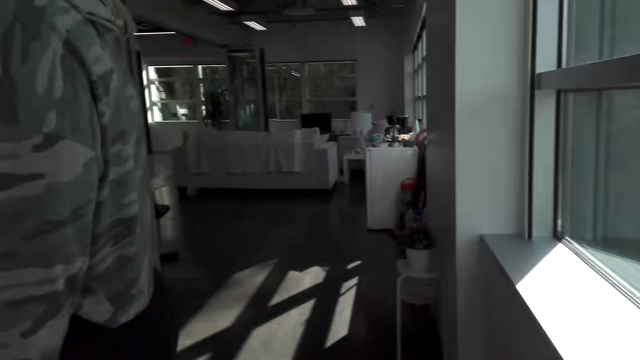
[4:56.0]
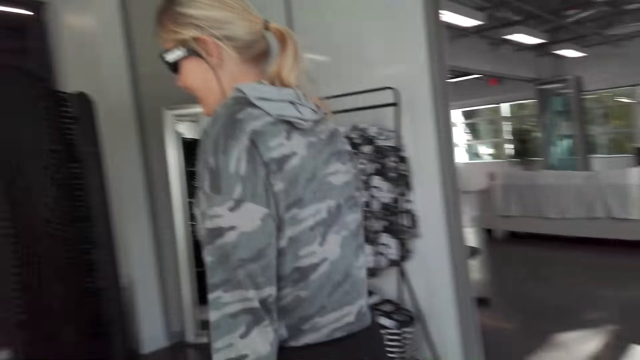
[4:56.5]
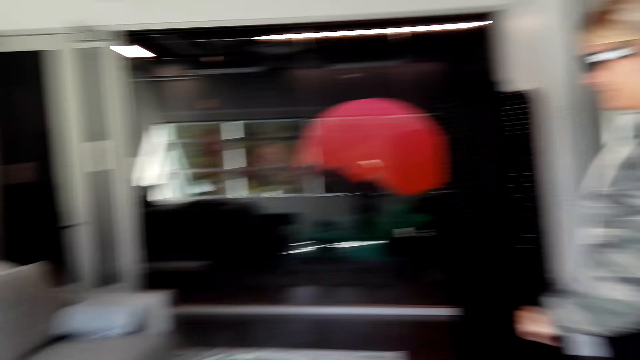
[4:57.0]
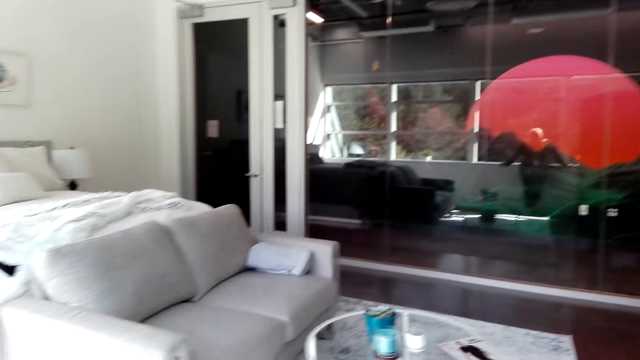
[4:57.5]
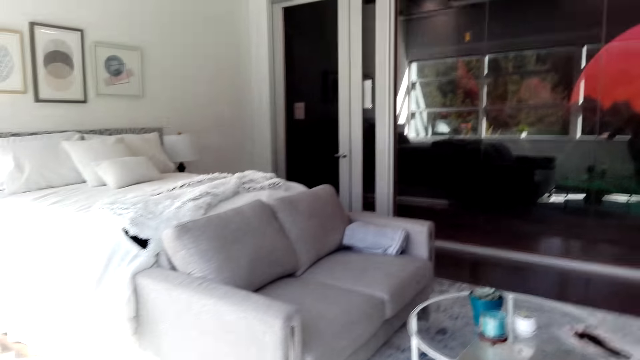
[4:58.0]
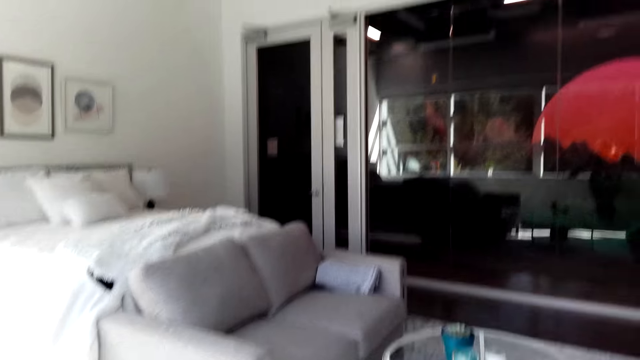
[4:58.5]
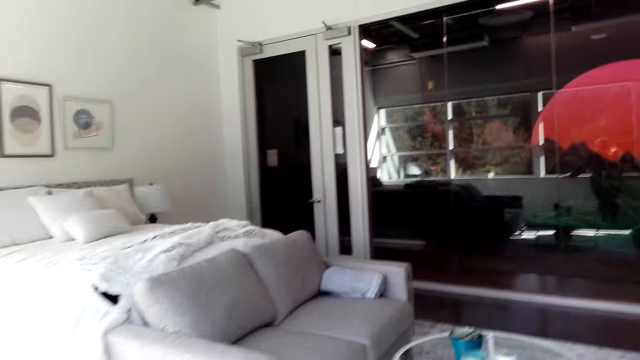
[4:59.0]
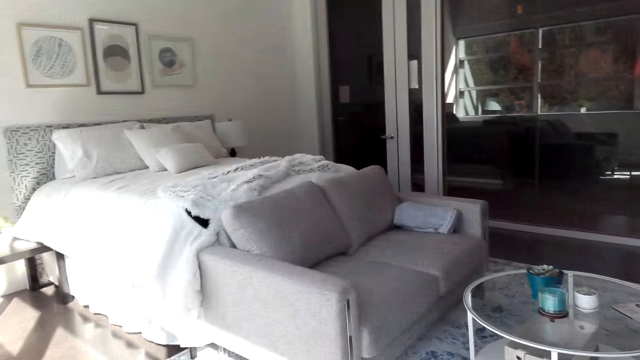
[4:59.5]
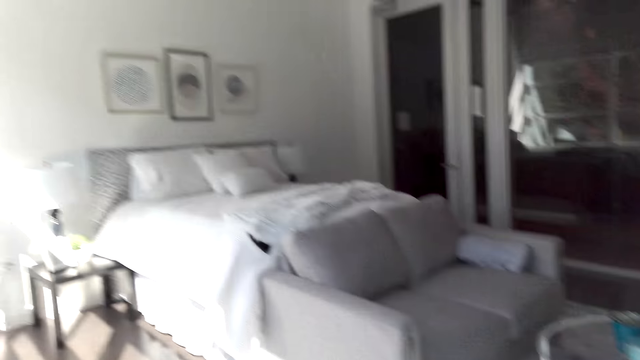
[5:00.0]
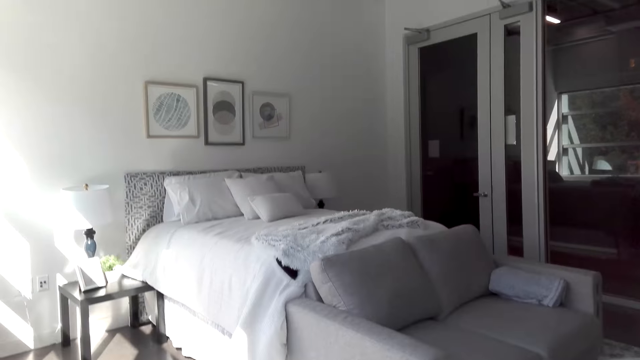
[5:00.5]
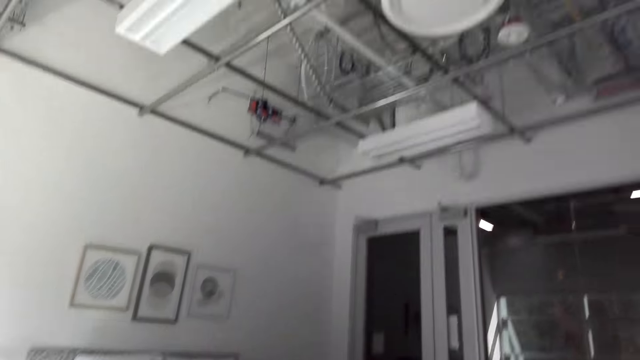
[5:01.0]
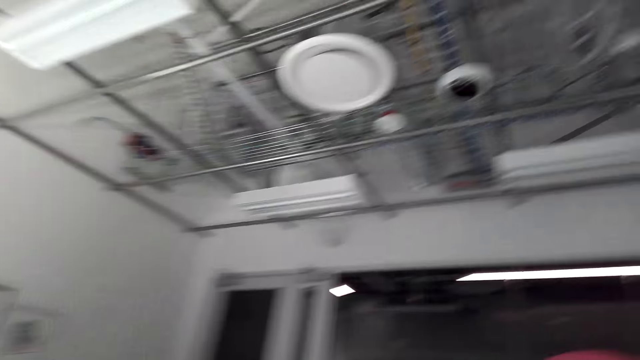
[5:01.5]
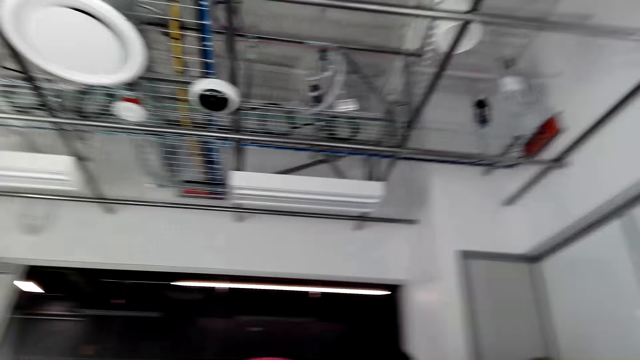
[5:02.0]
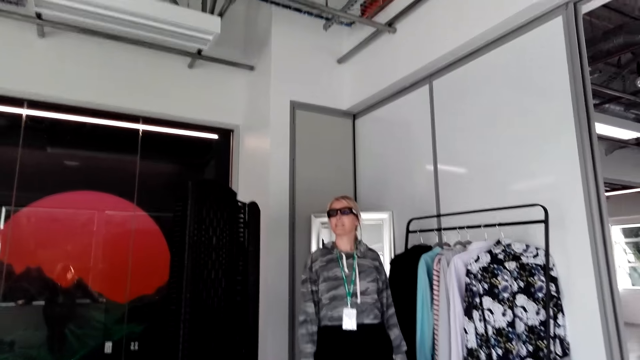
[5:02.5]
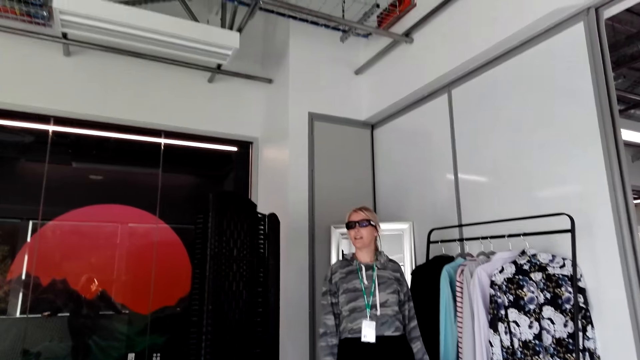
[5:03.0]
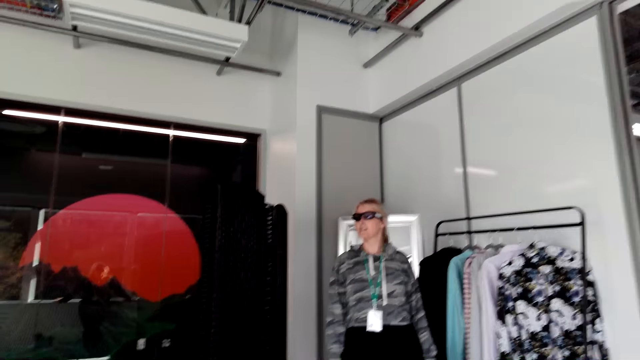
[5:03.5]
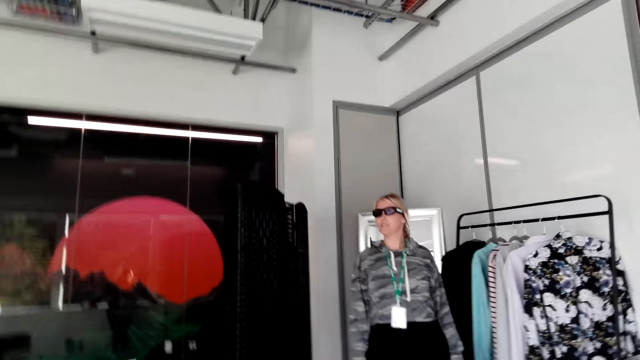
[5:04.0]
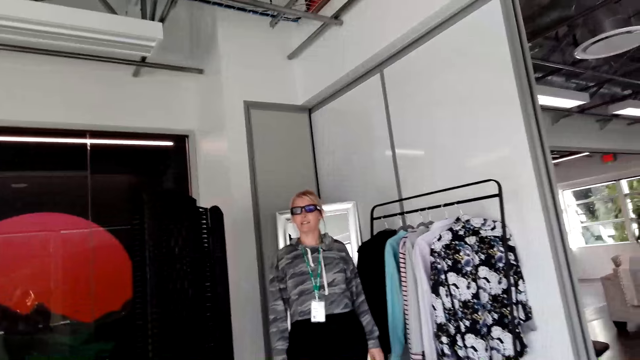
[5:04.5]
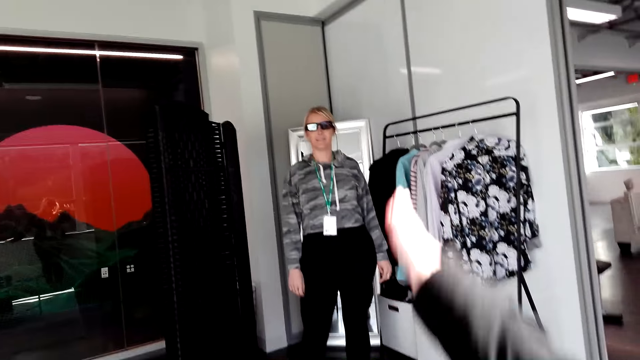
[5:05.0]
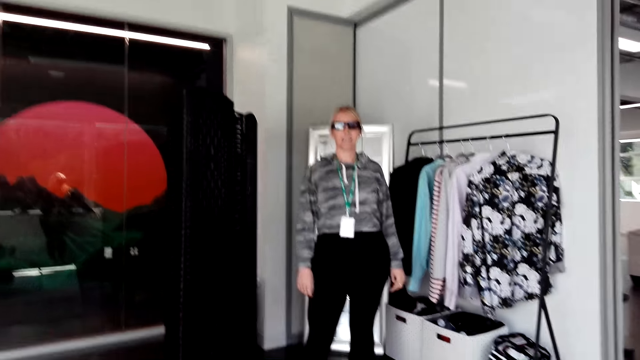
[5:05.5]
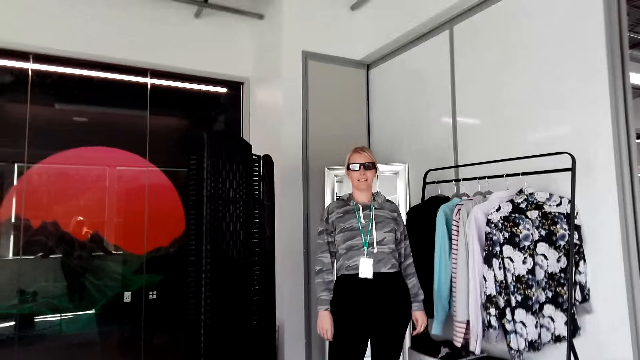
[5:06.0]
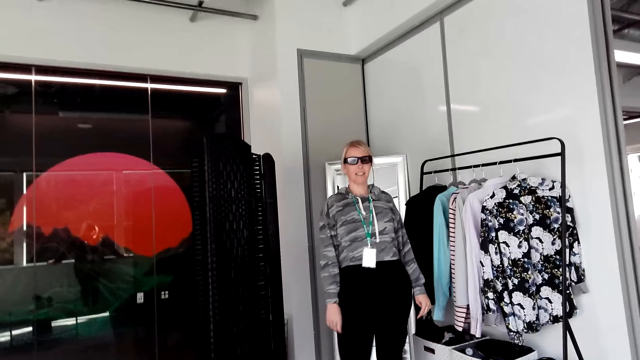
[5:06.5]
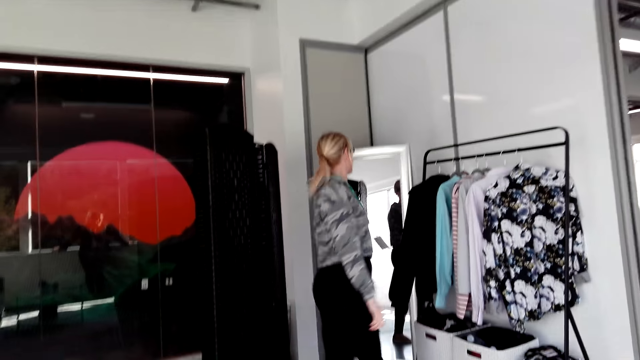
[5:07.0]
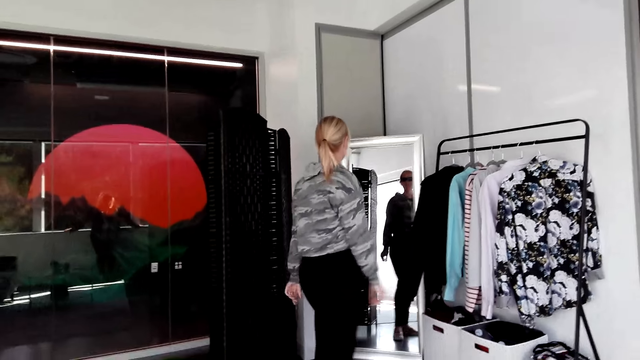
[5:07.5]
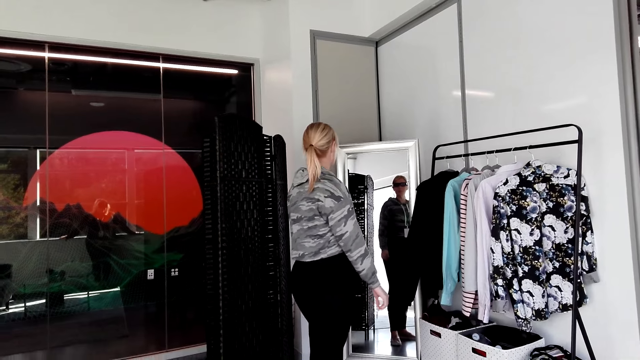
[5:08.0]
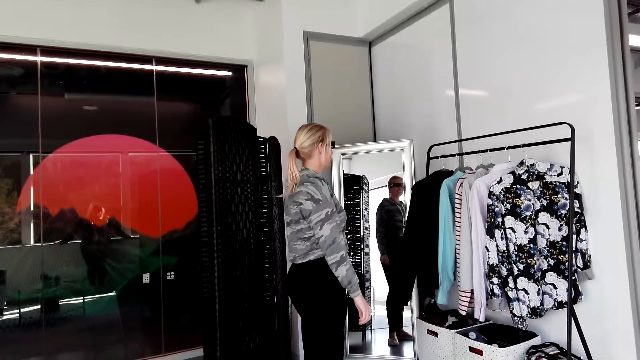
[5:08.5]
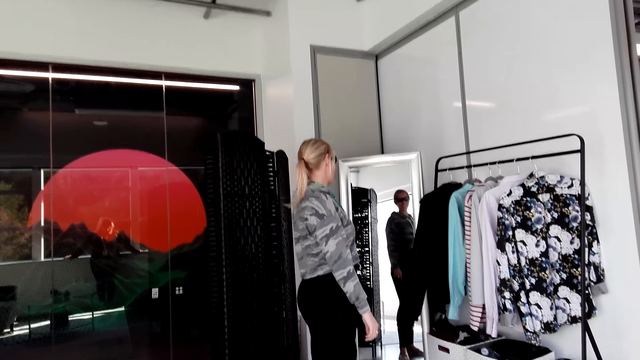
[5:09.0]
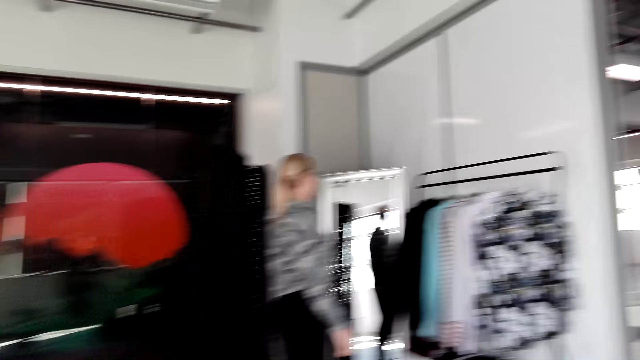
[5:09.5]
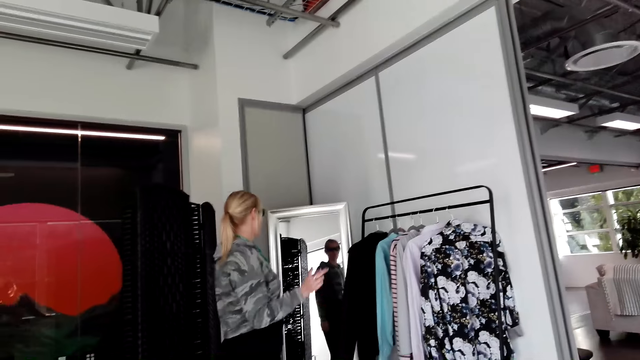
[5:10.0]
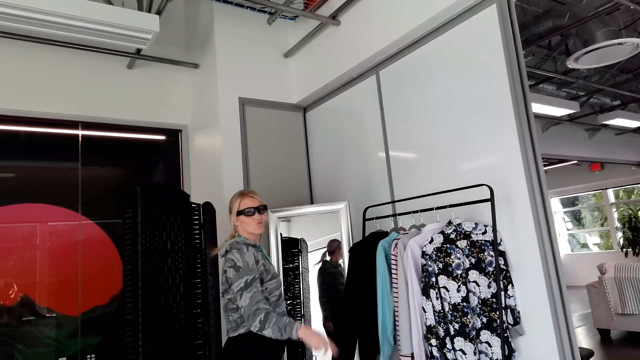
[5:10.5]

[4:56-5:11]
A person moves around in the house. The camera wearer looks around and points at the mirror. The person turns back and looks in the mirror.

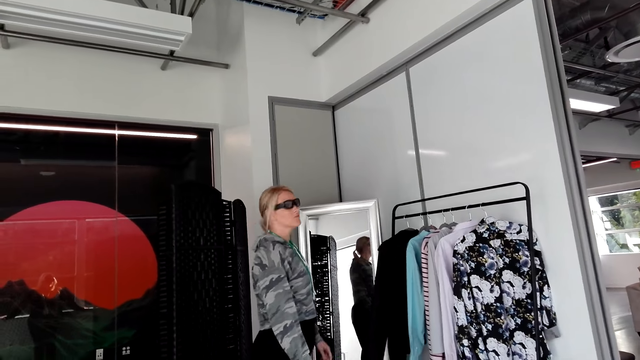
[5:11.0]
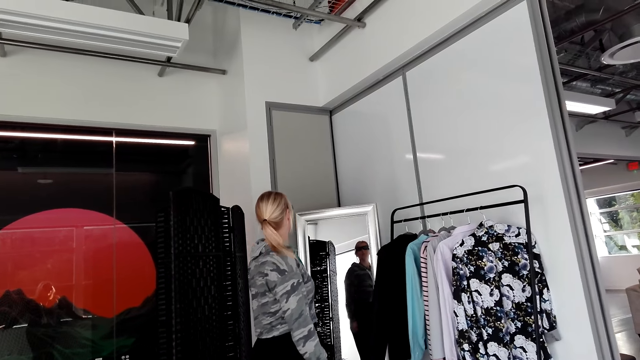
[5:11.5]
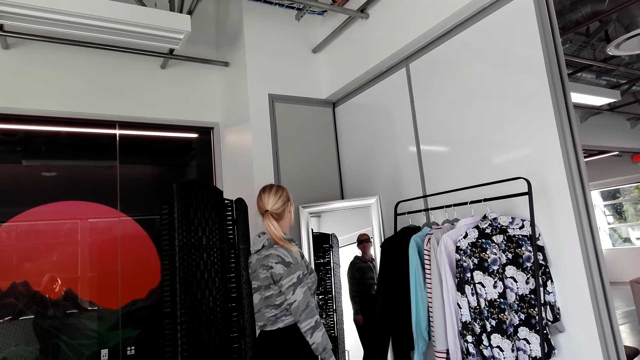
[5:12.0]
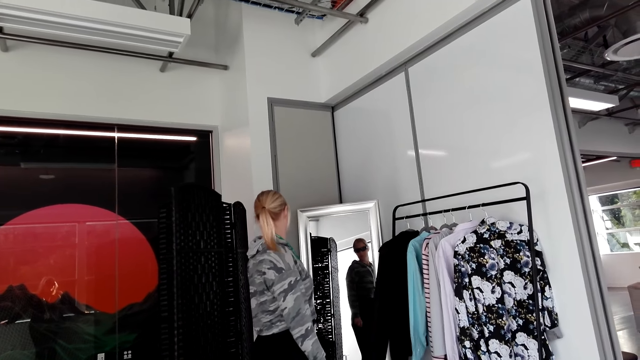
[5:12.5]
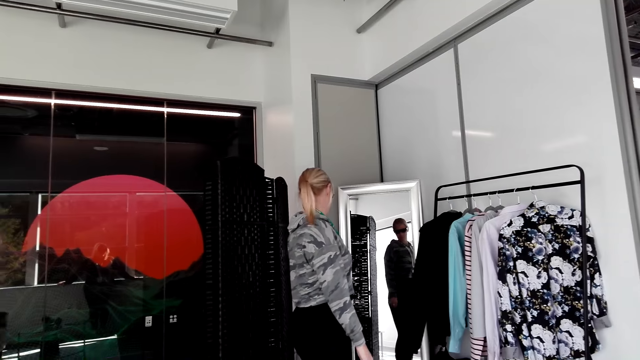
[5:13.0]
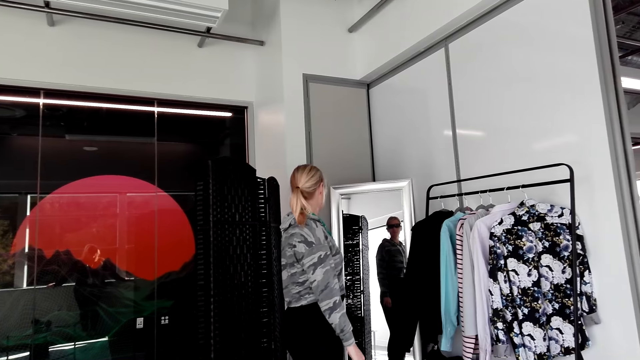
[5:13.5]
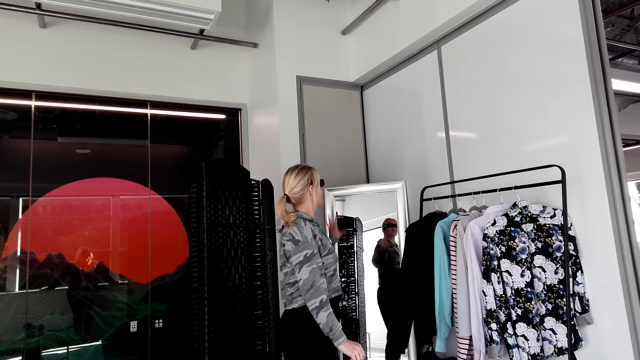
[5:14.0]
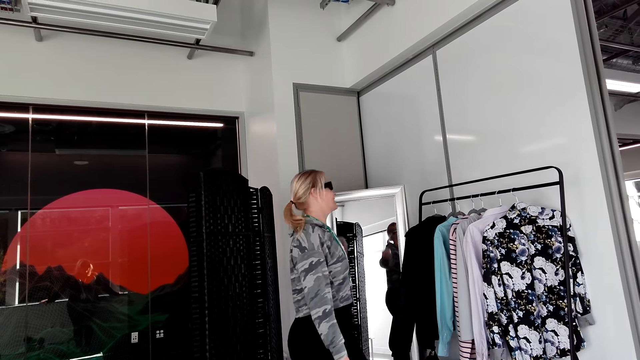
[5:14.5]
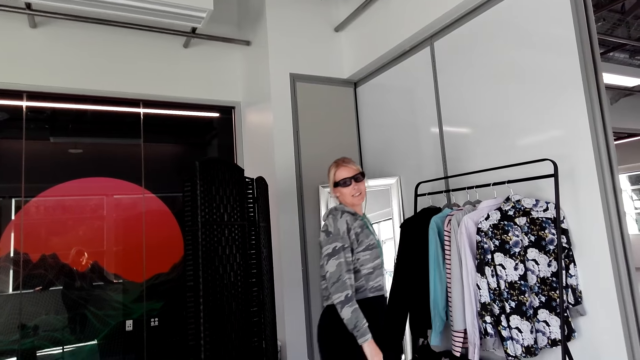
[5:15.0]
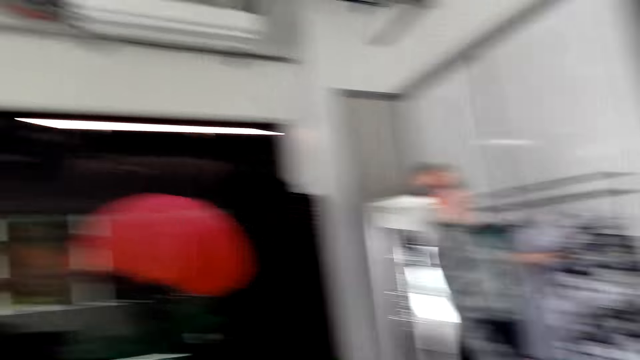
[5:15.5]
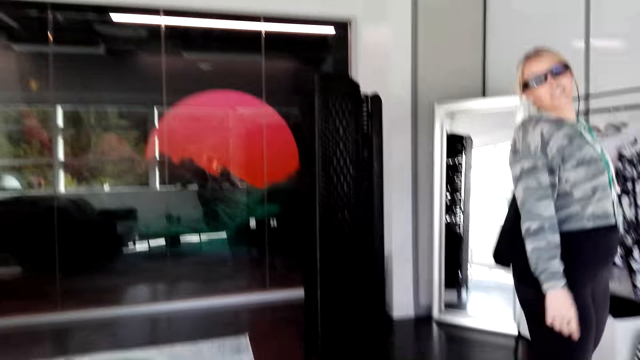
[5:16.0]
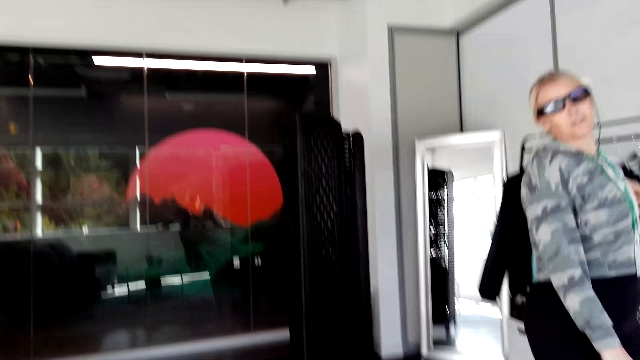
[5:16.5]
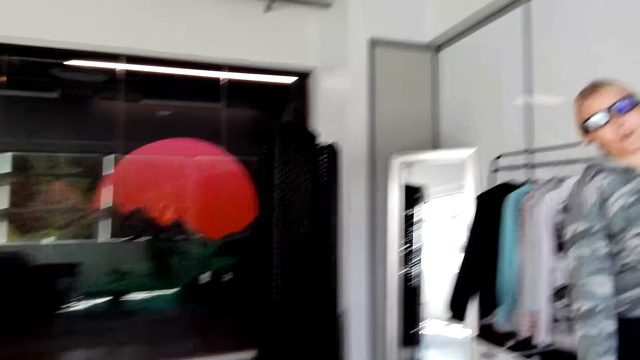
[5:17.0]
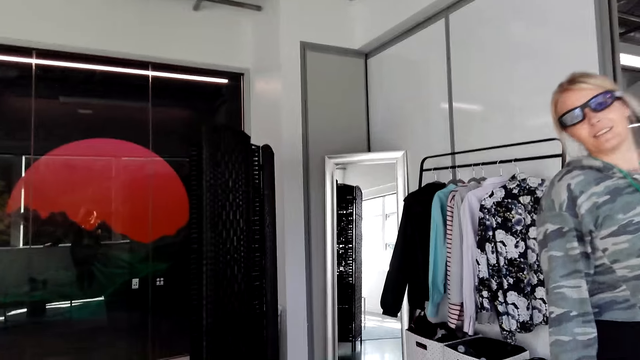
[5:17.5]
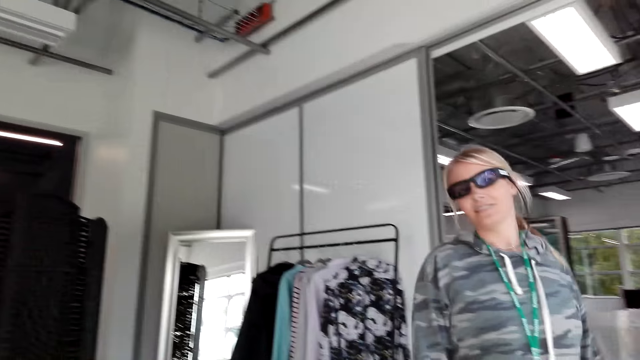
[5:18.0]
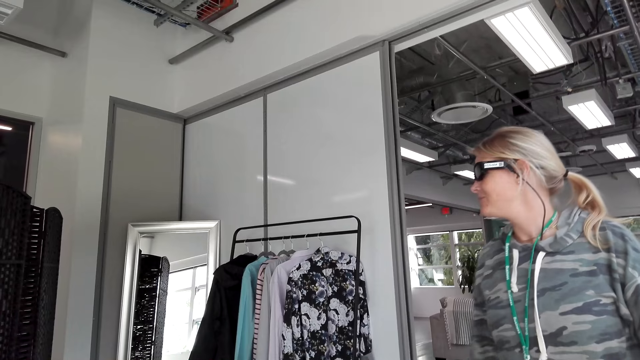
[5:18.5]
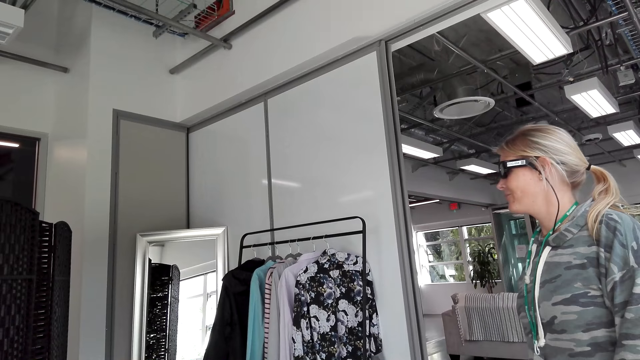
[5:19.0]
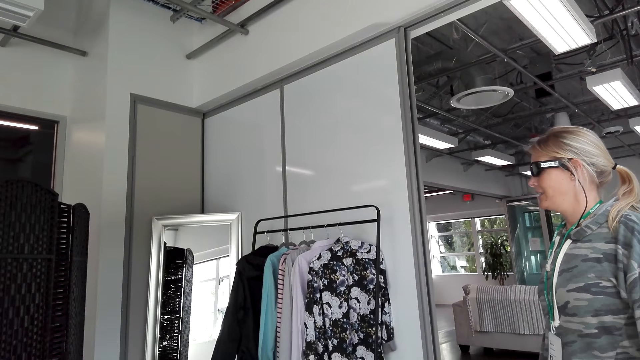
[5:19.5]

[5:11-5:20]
The person moves around in the house.
